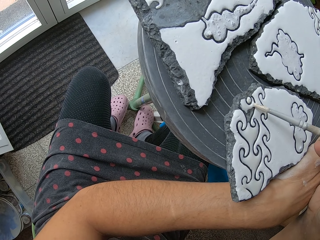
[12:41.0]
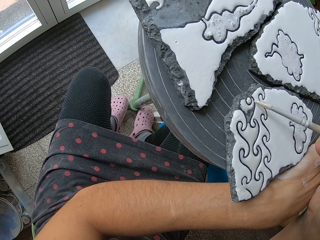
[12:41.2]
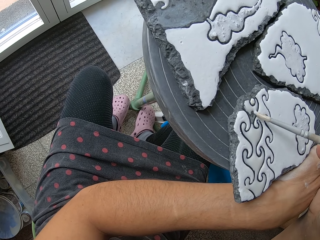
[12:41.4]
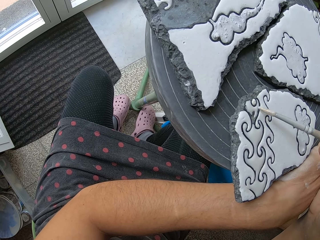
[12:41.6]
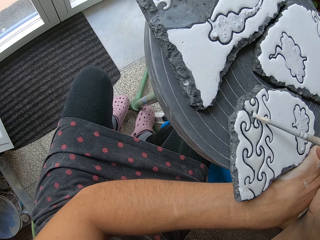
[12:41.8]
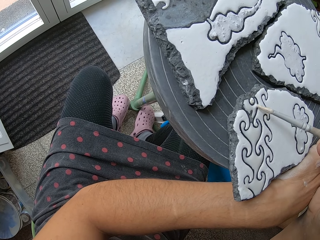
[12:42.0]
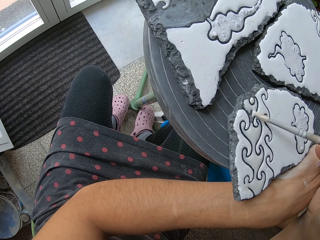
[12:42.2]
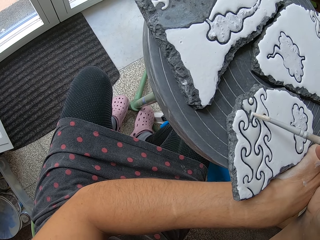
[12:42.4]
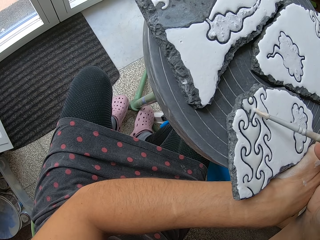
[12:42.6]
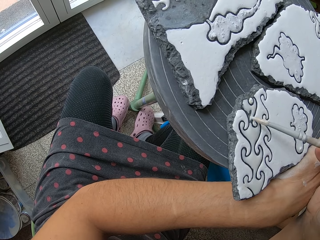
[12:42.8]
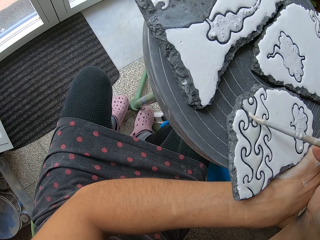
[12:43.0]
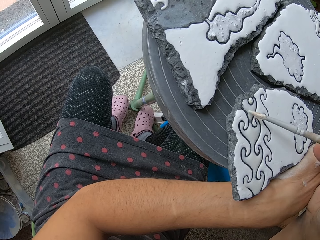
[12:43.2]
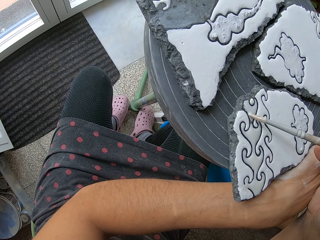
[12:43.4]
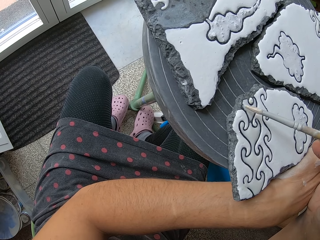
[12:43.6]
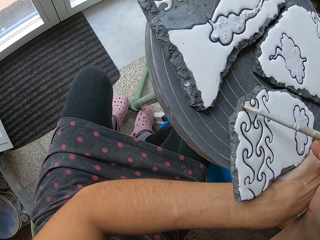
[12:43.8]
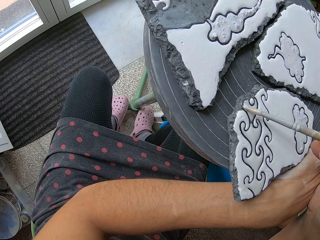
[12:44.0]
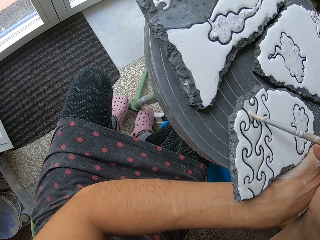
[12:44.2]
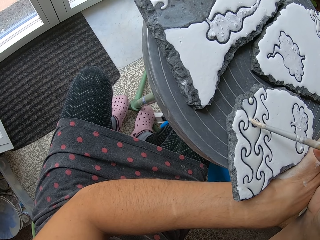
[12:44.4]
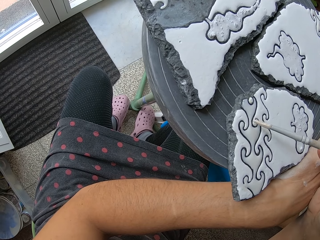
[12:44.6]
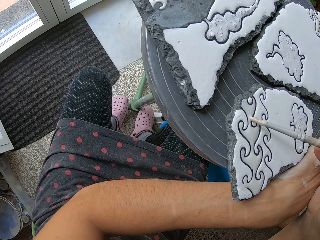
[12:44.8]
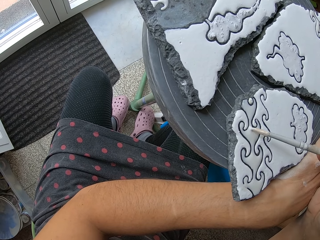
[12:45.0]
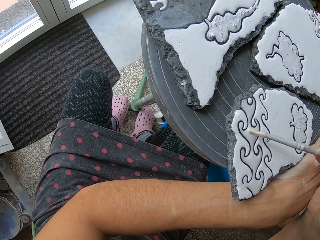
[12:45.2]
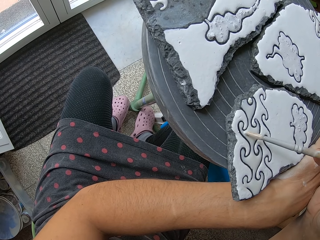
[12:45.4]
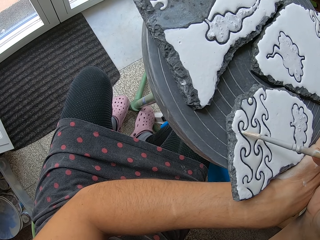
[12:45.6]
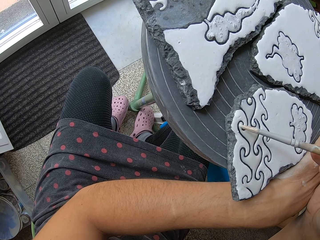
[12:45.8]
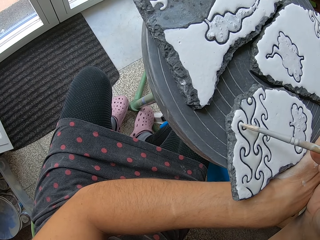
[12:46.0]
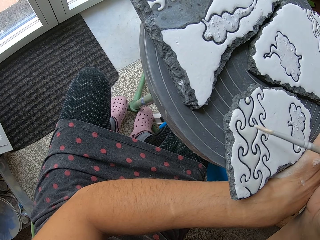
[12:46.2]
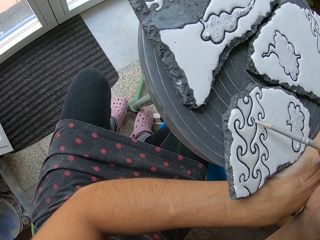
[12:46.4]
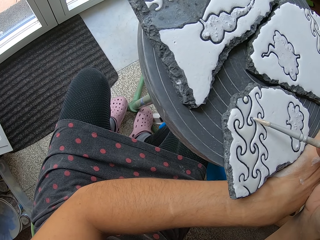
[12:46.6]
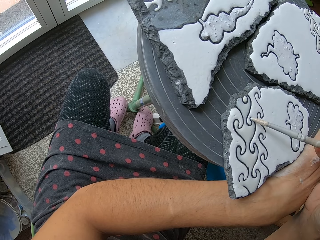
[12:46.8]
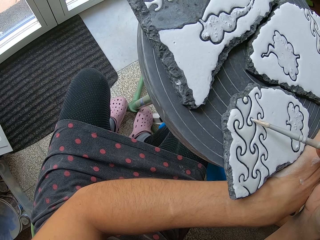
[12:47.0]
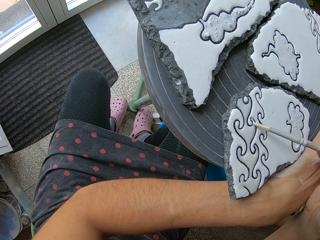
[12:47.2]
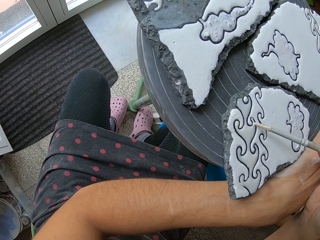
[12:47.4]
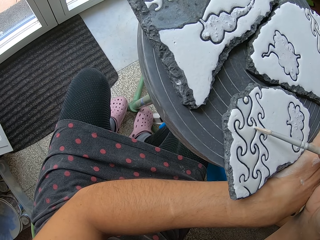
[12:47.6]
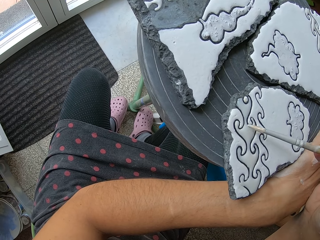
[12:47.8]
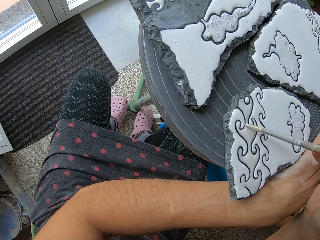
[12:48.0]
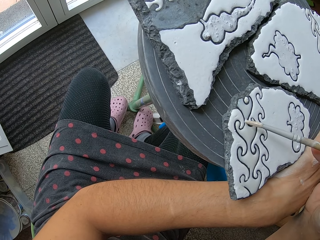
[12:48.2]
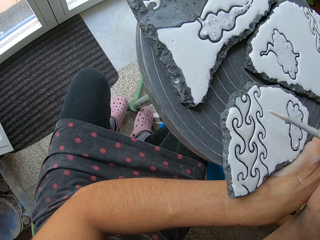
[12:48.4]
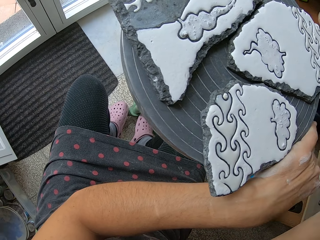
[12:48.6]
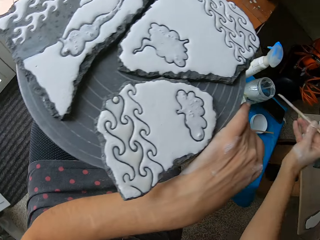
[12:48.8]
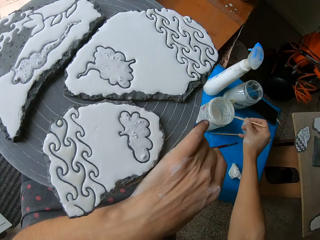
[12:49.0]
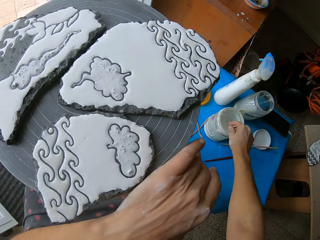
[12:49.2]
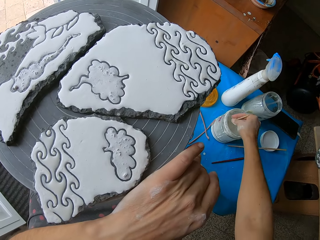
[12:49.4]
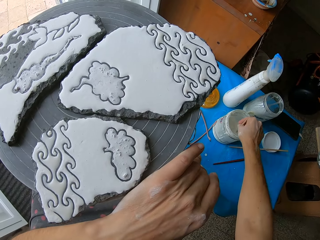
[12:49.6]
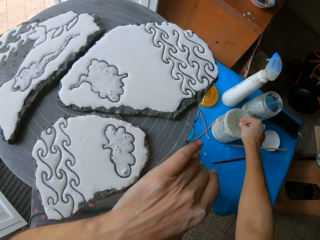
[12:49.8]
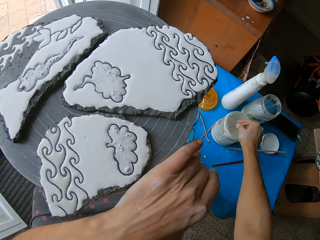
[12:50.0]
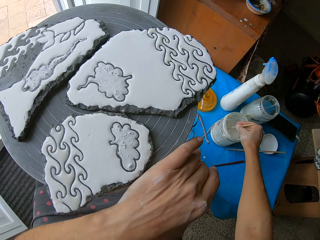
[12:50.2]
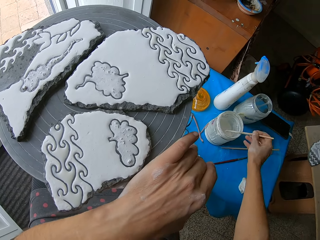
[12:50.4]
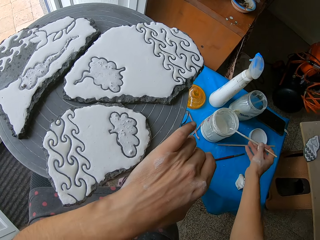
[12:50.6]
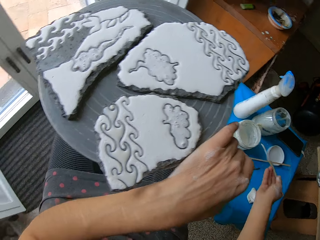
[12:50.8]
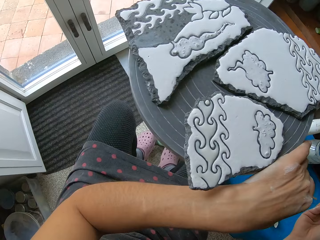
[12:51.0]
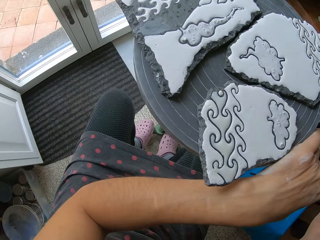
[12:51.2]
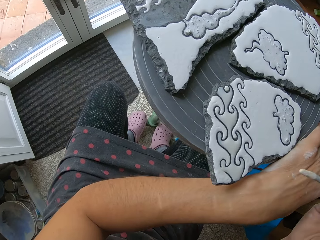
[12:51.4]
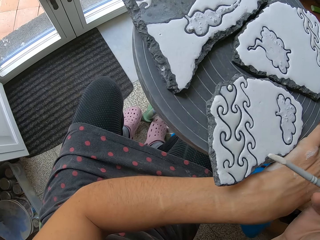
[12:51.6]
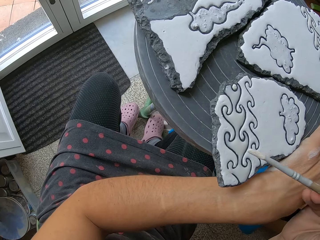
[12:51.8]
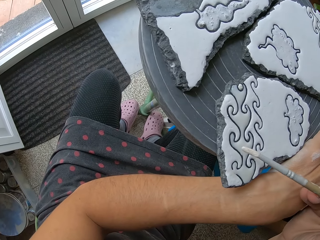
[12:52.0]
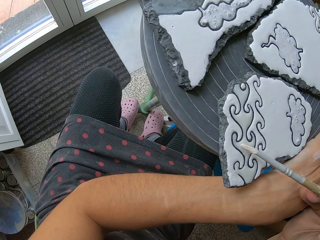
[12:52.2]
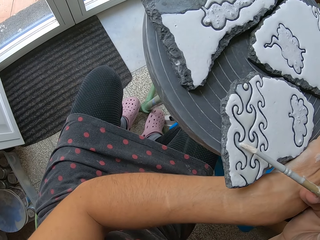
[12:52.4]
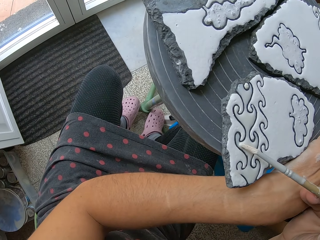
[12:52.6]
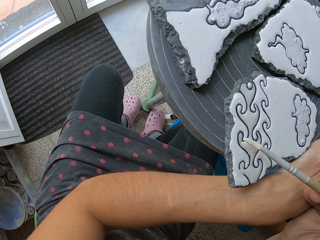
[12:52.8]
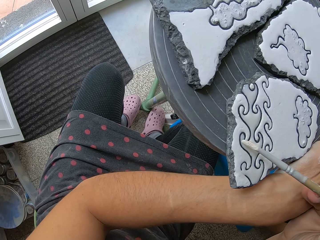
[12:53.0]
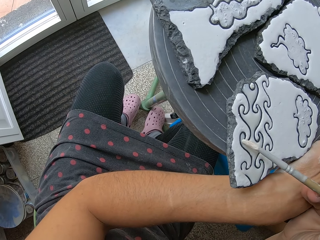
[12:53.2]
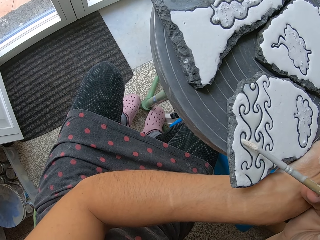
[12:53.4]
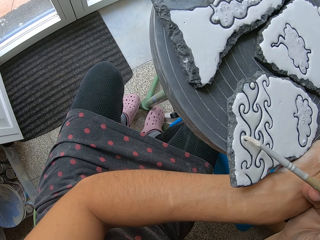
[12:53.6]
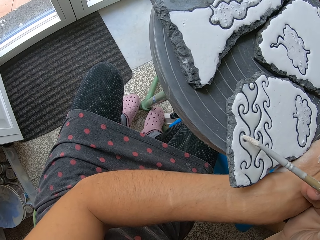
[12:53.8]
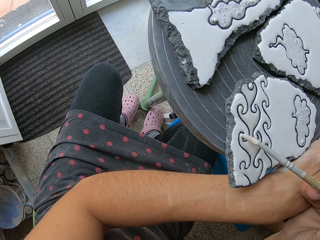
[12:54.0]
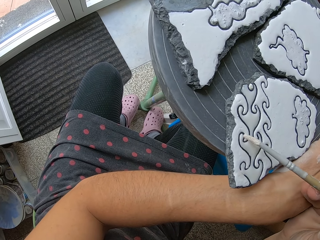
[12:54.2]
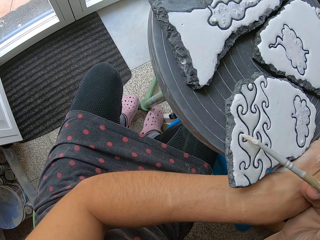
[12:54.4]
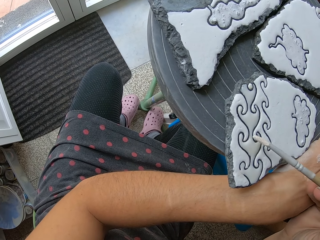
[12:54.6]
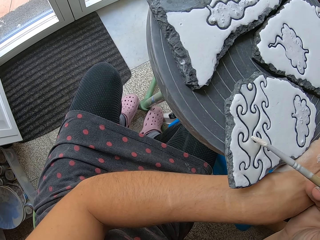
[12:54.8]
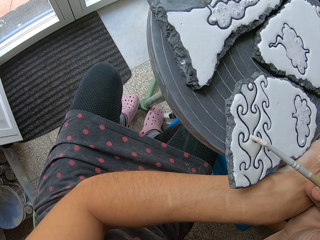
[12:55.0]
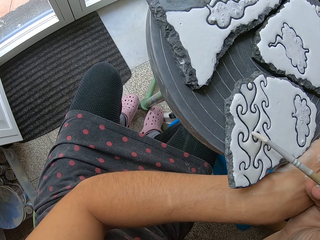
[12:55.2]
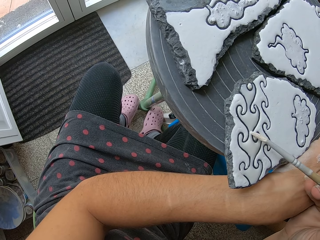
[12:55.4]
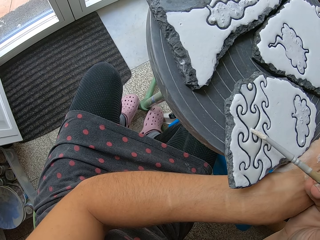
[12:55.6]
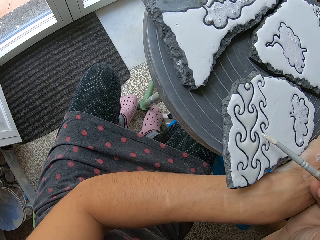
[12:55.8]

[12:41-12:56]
The camera wearer stirs the paint in the container on the table with the paint brush in her right hand. She dips the paint brush in the paint. She takes paint from the container with the paint brush in her right hand. She paints the clay work on the table stand with the paint brush in her right hand.

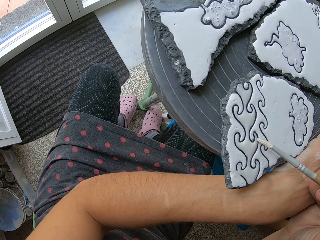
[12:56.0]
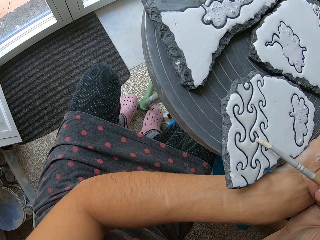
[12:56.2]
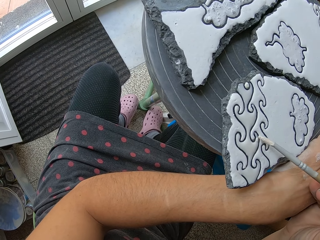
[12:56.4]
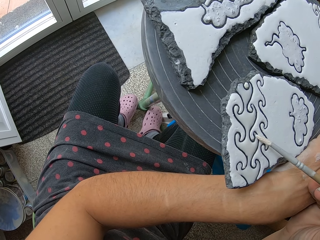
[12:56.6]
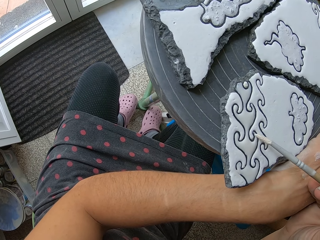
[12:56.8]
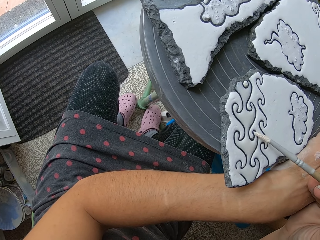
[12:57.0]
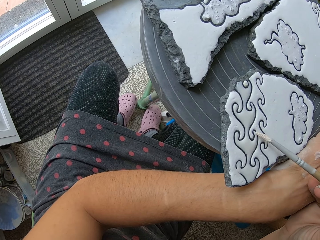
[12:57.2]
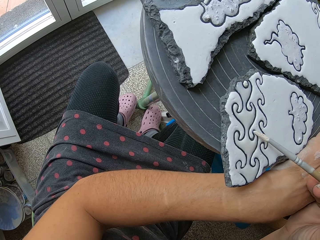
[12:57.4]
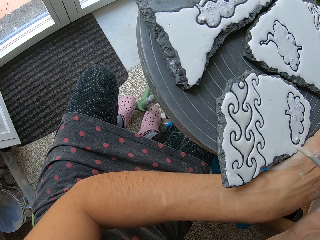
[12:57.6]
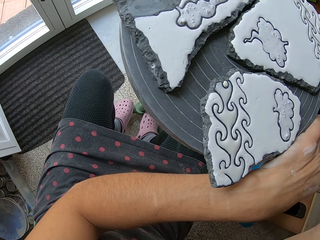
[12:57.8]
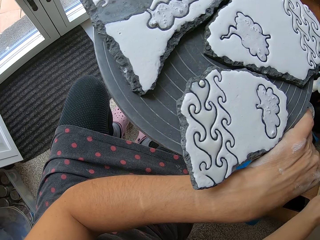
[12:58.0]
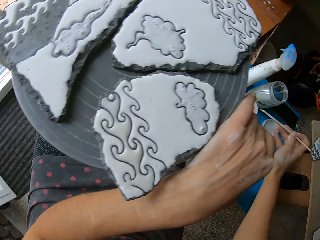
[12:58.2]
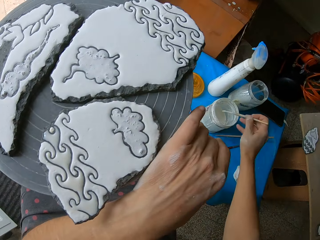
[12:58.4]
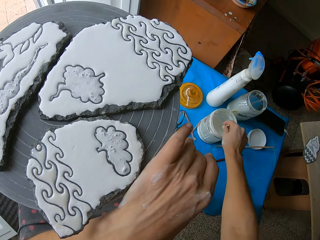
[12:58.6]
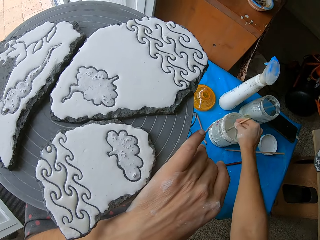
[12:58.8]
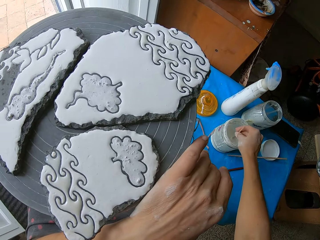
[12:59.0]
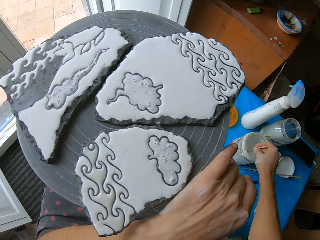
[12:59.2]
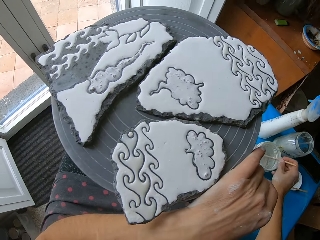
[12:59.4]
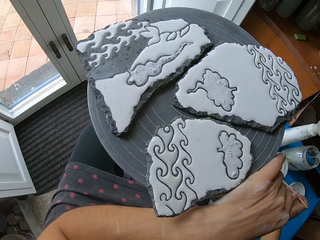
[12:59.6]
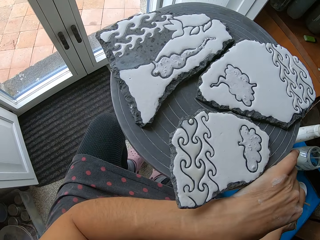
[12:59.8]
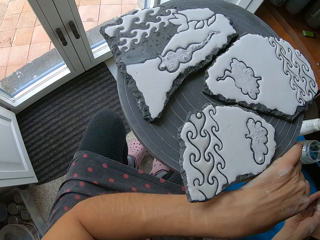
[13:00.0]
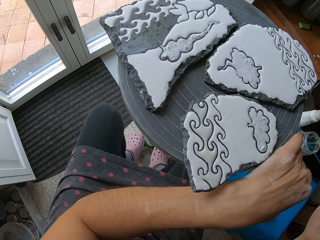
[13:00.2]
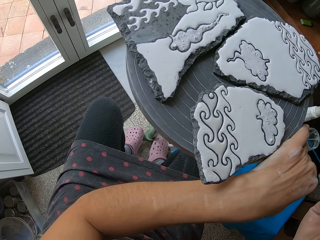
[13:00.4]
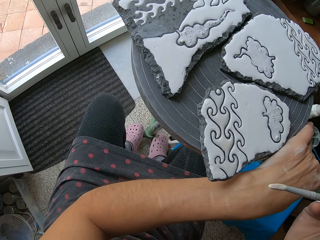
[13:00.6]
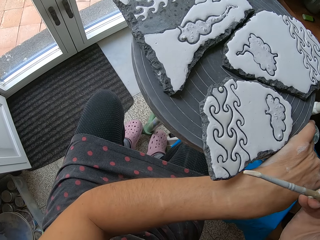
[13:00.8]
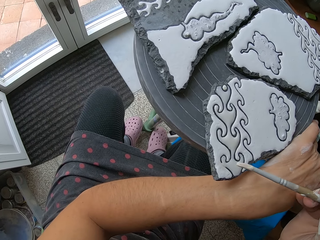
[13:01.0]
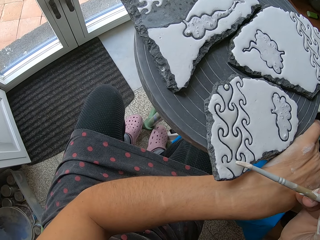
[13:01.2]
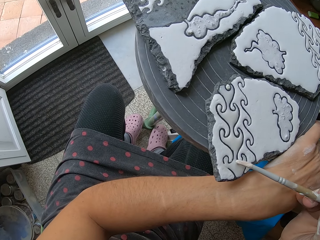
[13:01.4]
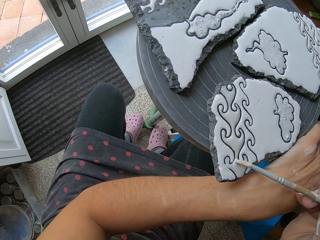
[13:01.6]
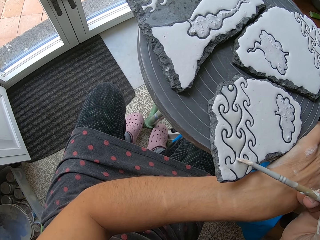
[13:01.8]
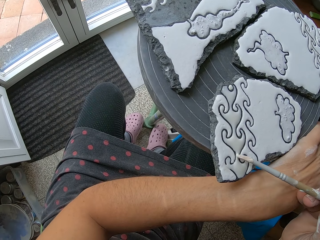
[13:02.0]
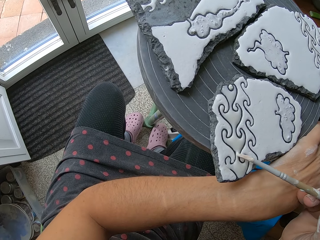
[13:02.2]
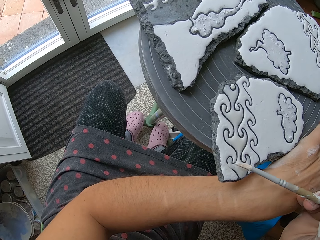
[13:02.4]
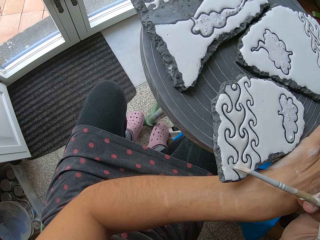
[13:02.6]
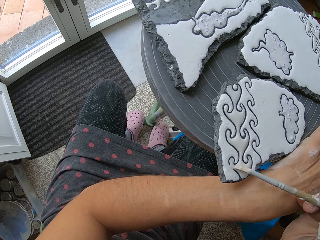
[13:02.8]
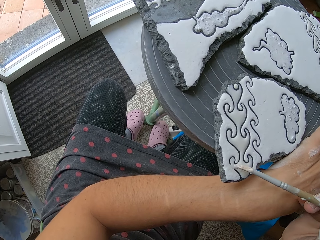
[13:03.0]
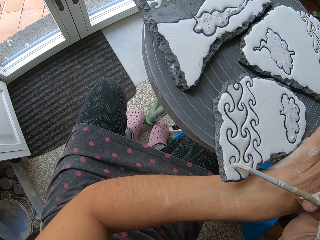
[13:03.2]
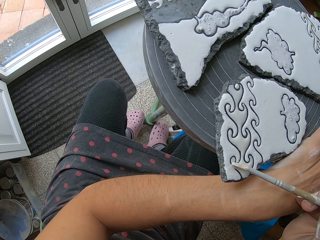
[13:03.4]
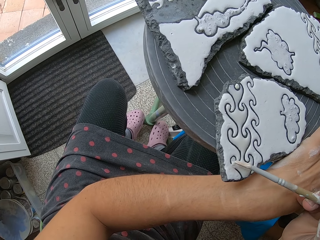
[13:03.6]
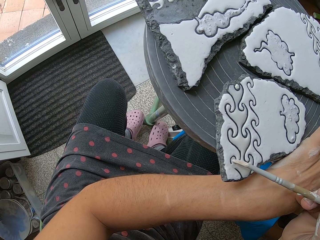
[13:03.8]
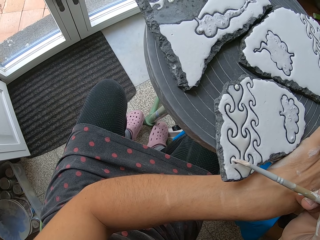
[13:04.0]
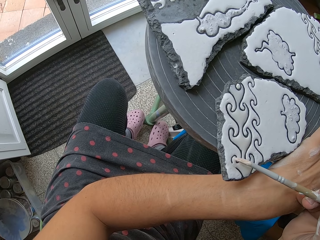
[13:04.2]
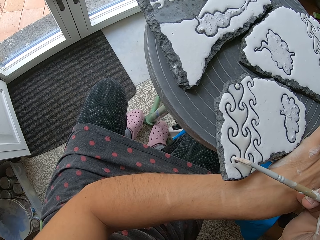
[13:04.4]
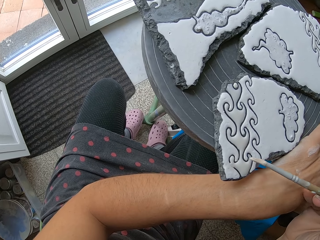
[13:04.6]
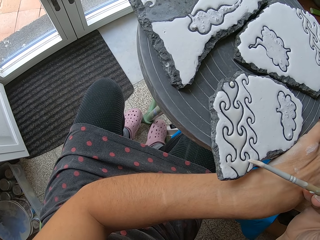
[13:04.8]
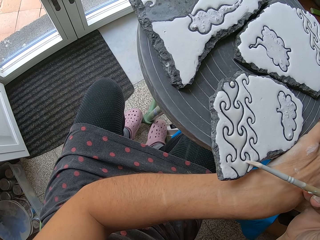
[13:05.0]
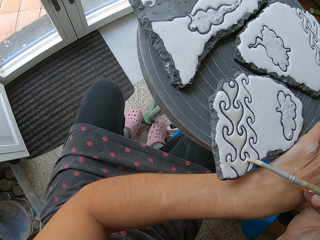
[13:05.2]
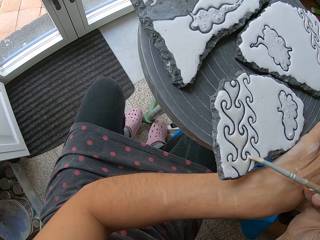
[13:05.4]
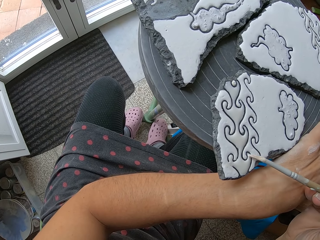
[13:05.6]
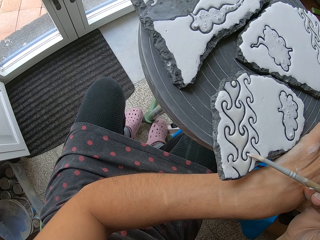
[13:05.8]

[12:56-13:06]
The camera wearer stirs the paint in the container on the table with the paint brush in her right hand. She dips the paint brush in the paint. She takes paint from the container with the paint brush in her right hand. She paints the clay work on the table stand with the paint brush in her right hand.
